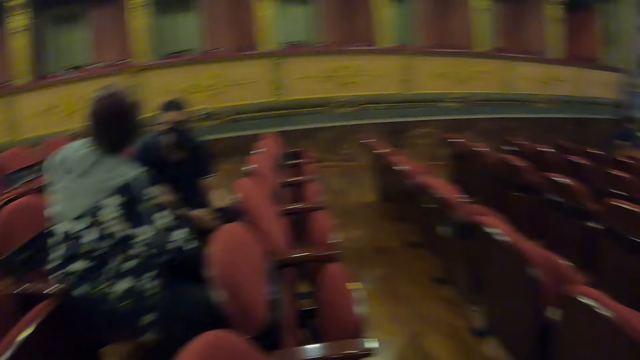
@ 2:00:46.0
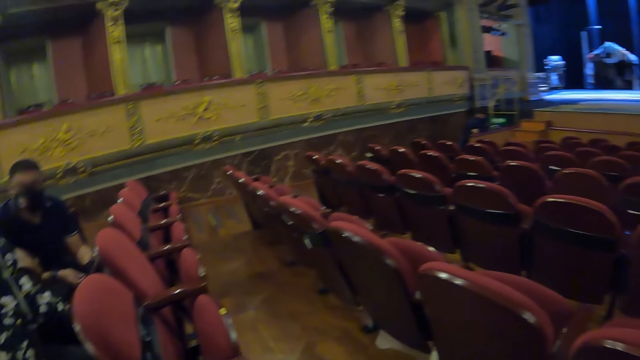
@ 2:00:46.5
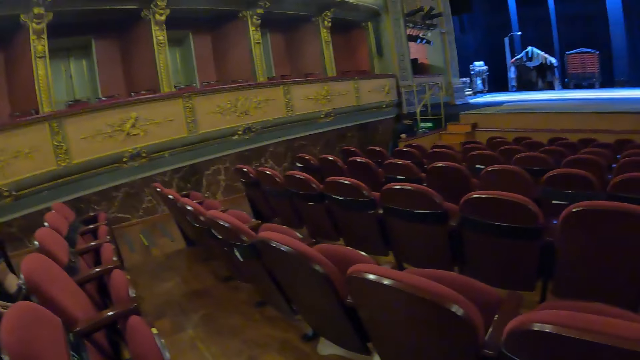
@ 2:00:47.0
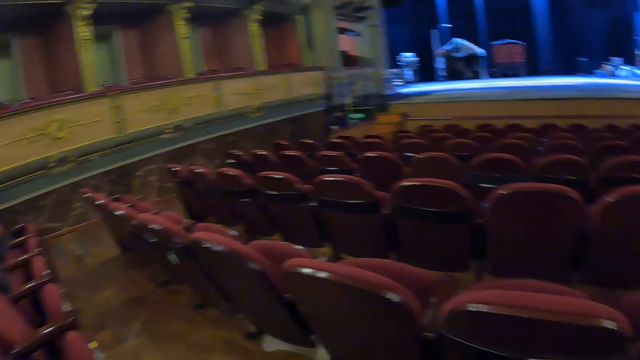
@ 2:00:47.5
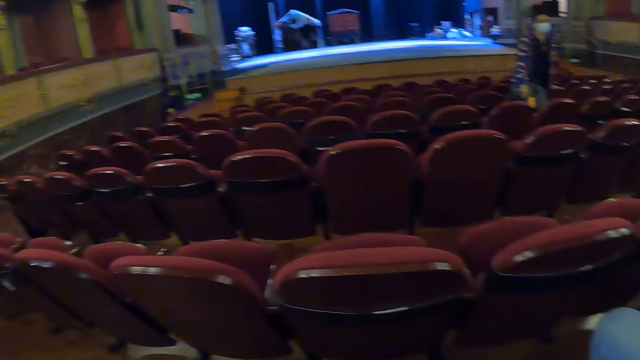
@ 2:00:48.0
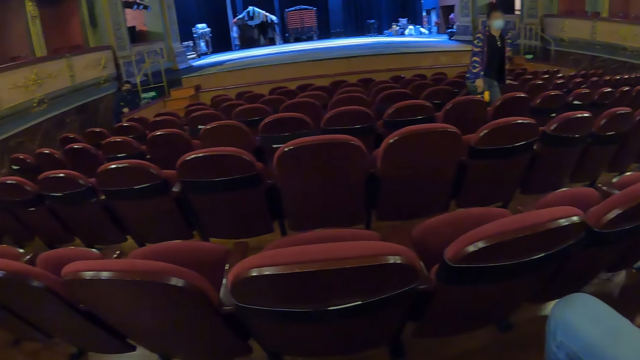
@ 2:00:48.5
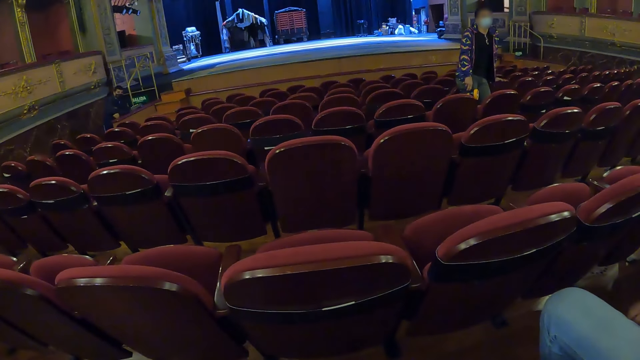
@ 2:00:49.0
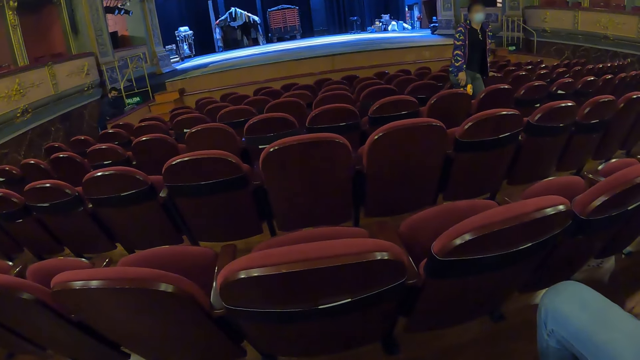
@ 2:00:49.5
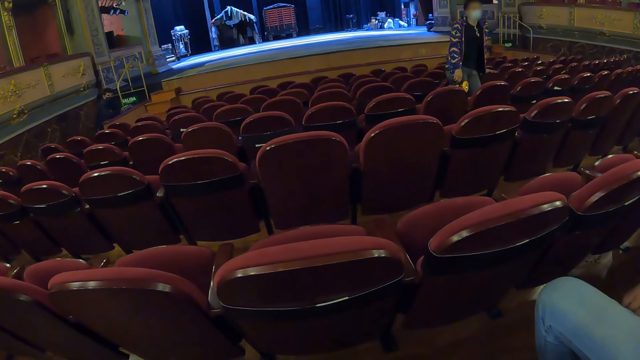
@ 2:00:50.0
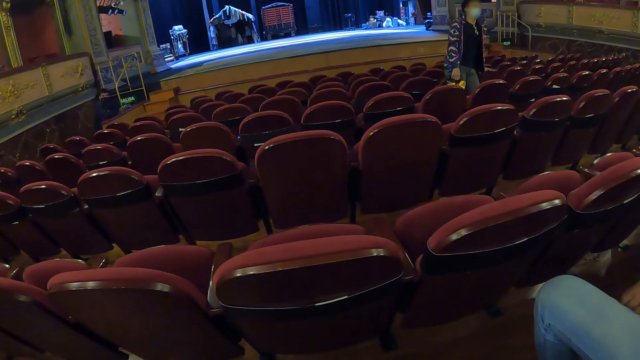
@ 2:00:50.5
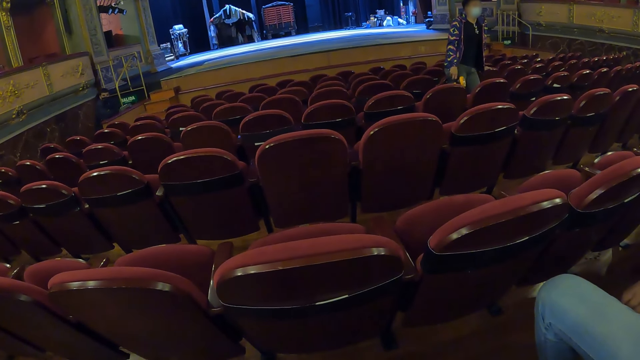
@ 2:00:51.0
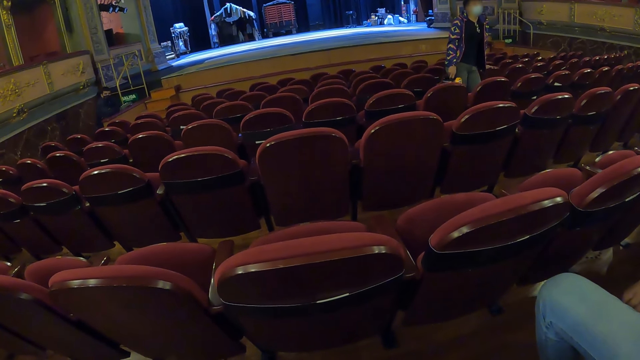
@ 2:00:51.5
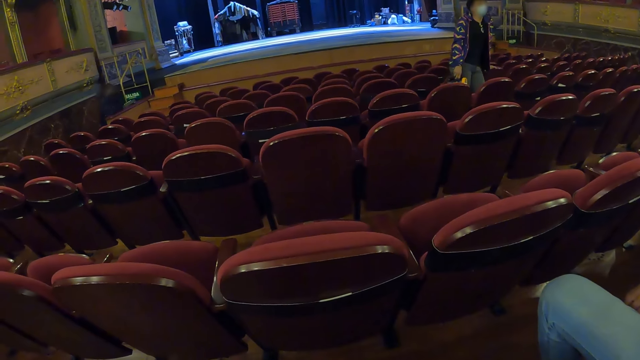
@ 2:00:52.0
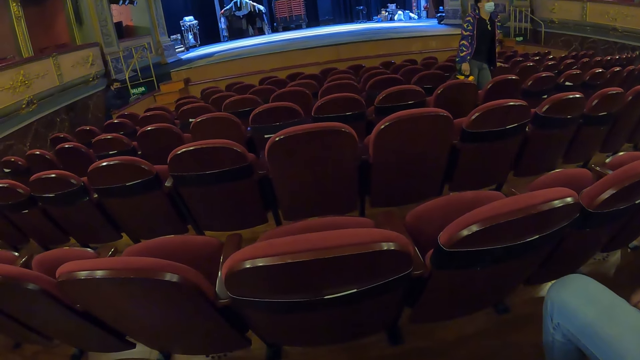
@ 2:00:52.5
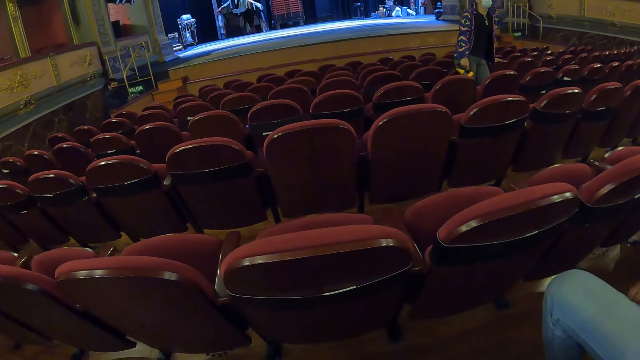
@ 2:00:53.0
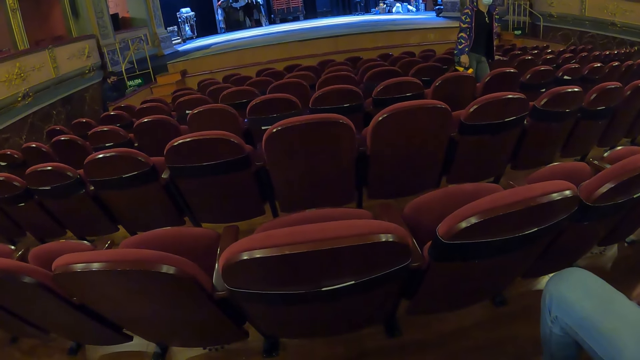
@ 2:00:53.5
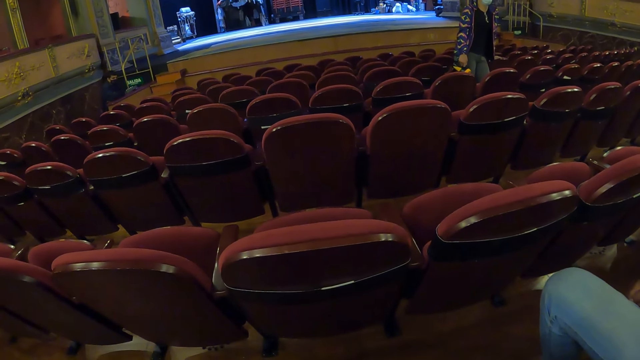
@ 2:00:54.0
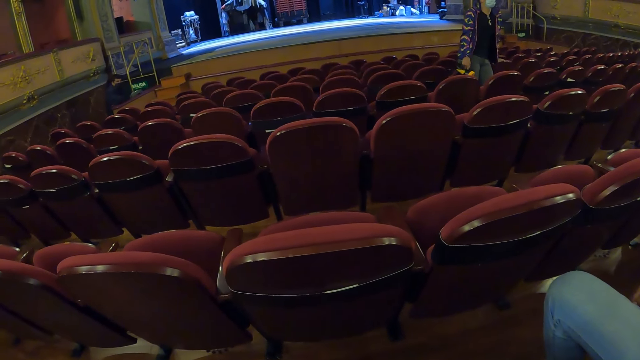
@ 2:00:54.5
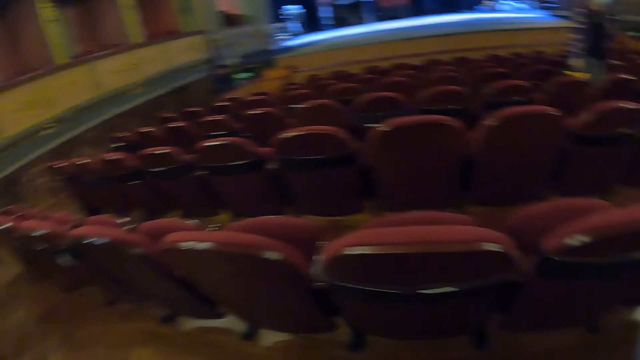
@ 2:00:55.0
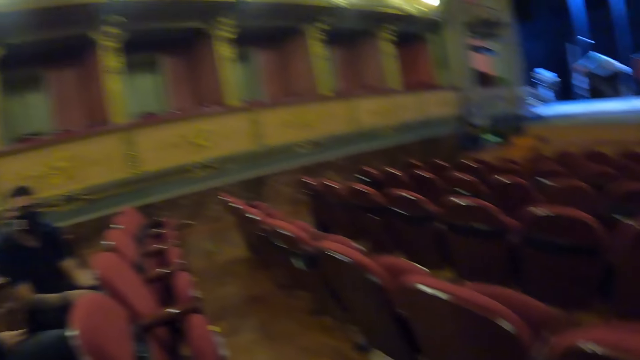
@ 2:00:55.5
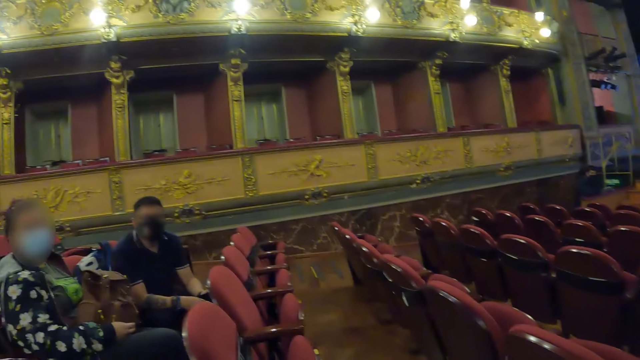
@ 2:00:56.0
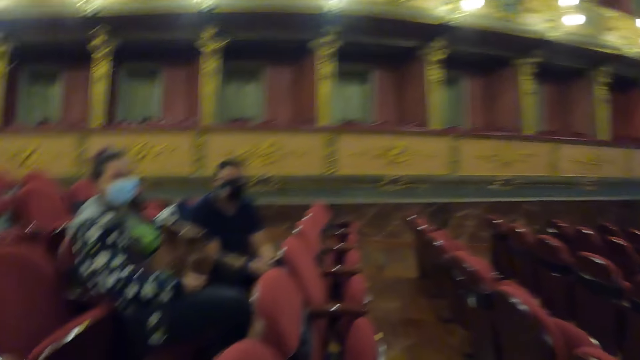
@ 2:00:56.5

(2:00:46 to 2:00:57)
A woman looks around. A man holds the torch by the left hand. A man sits on a chair close to the camera wearer. The camera wearer stares in the auditorium.

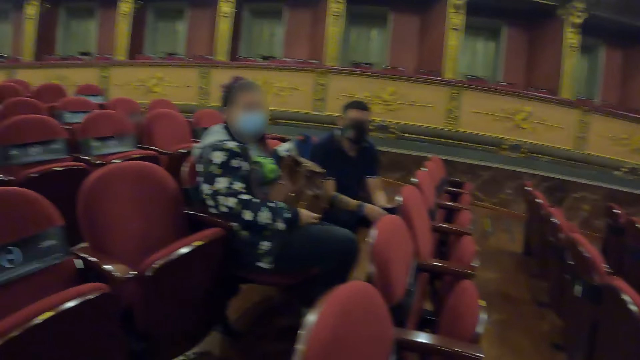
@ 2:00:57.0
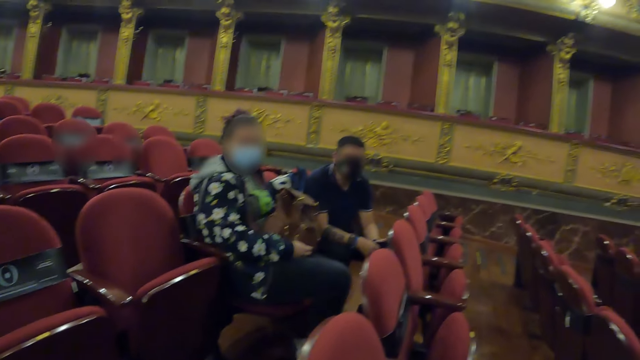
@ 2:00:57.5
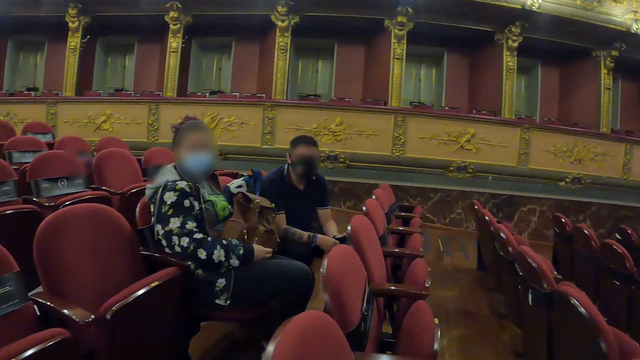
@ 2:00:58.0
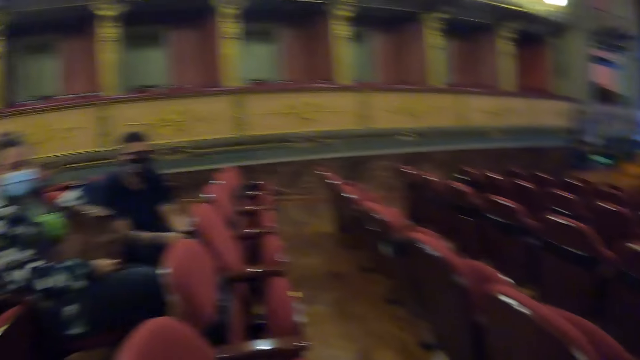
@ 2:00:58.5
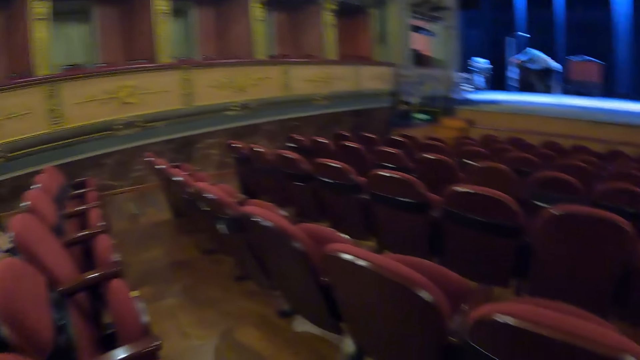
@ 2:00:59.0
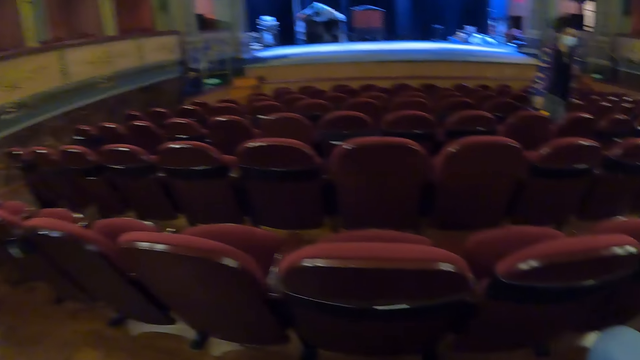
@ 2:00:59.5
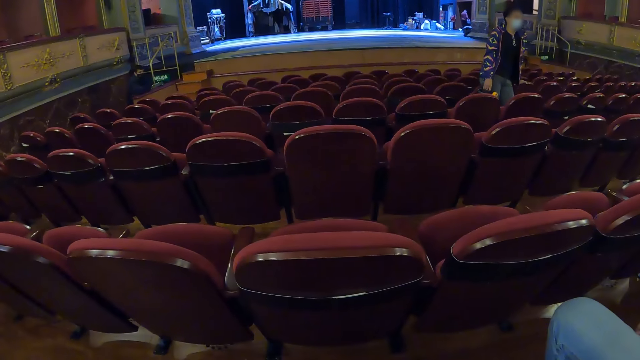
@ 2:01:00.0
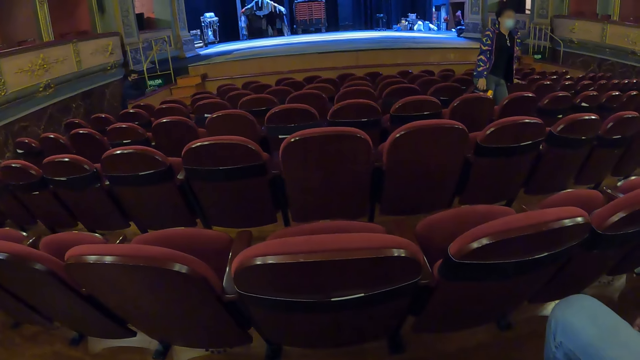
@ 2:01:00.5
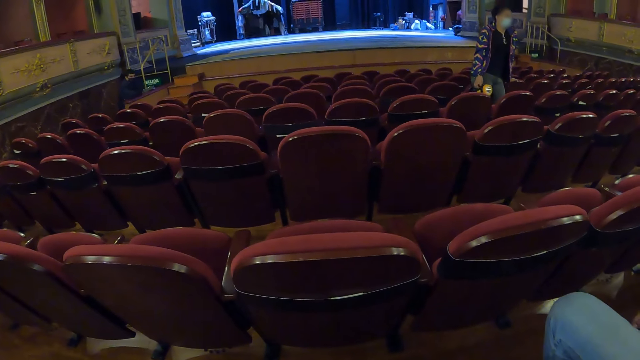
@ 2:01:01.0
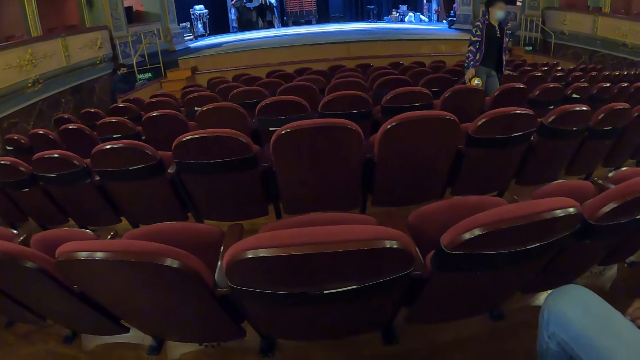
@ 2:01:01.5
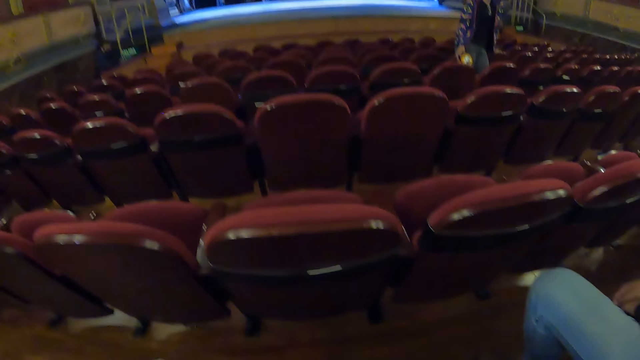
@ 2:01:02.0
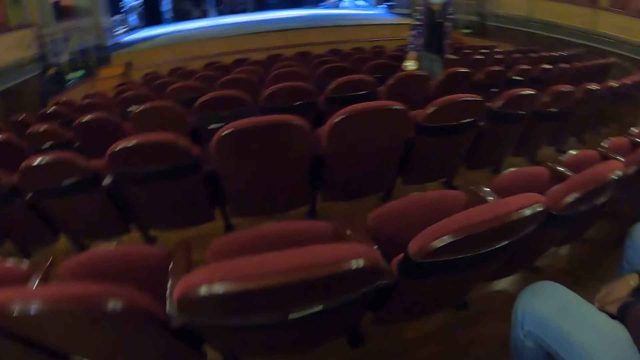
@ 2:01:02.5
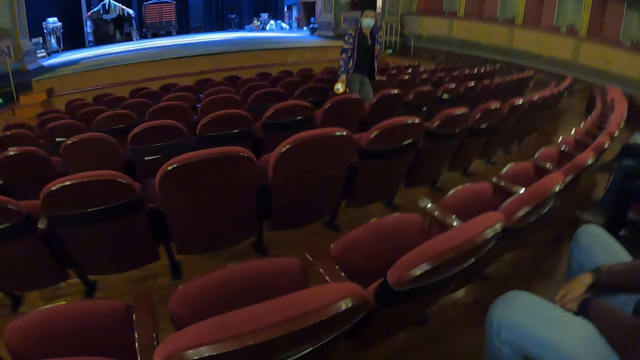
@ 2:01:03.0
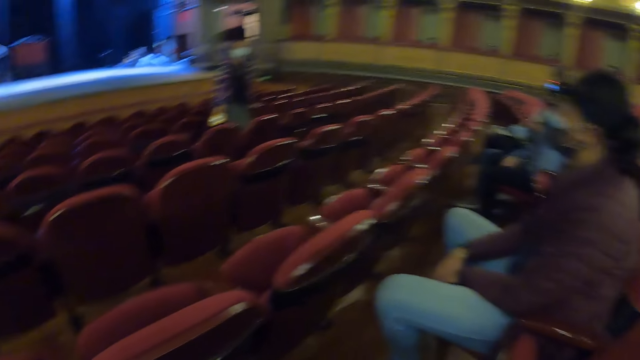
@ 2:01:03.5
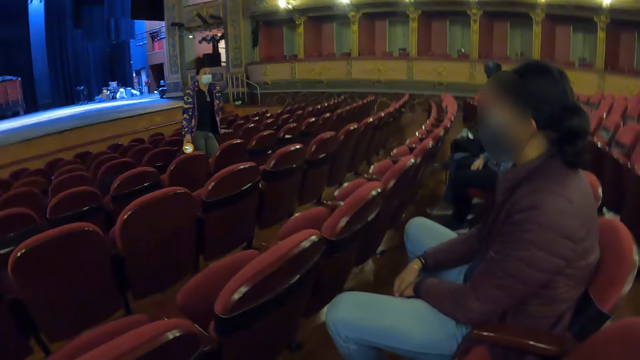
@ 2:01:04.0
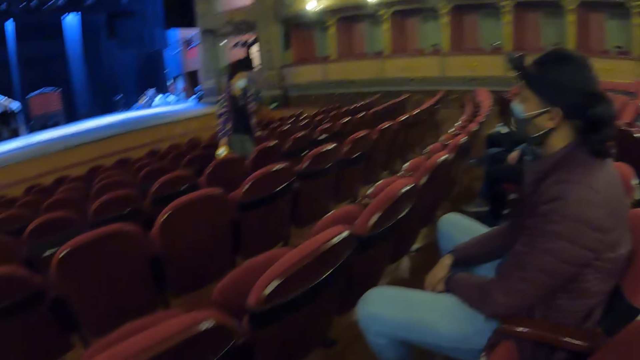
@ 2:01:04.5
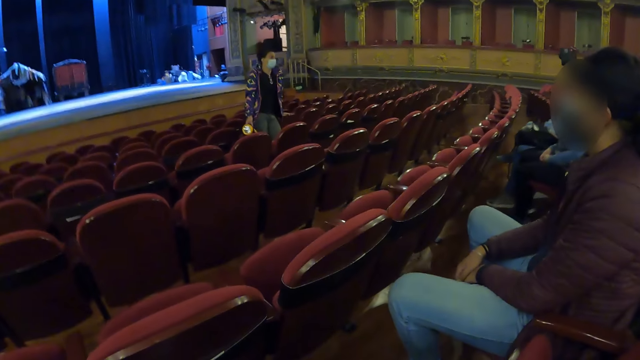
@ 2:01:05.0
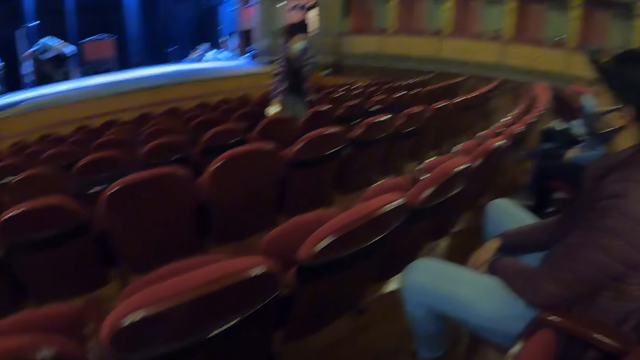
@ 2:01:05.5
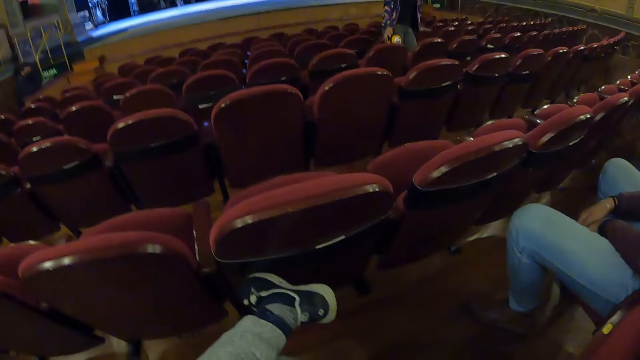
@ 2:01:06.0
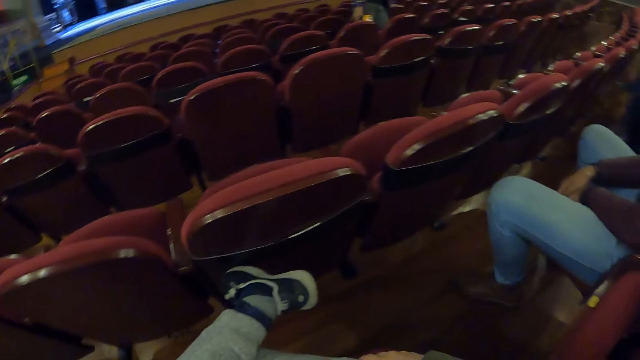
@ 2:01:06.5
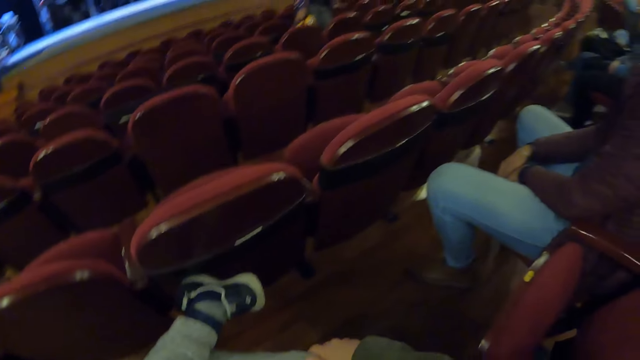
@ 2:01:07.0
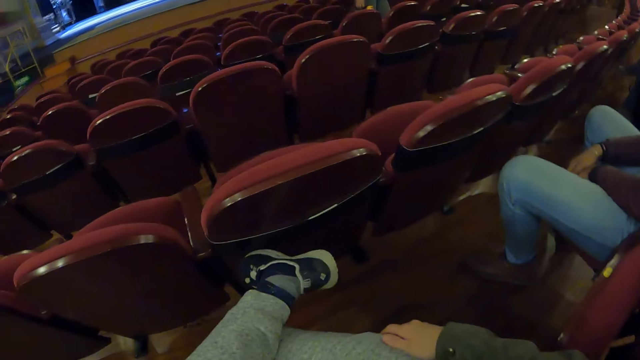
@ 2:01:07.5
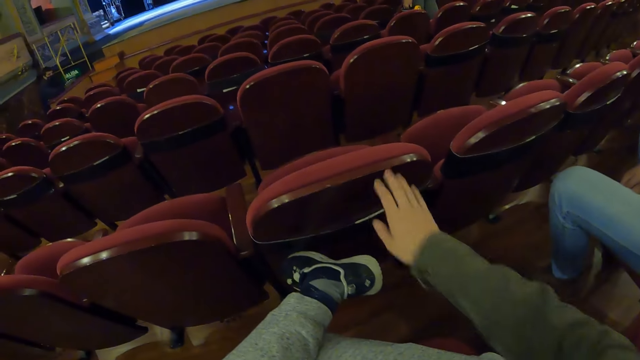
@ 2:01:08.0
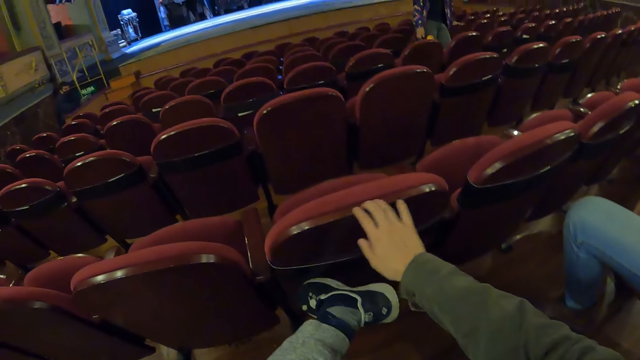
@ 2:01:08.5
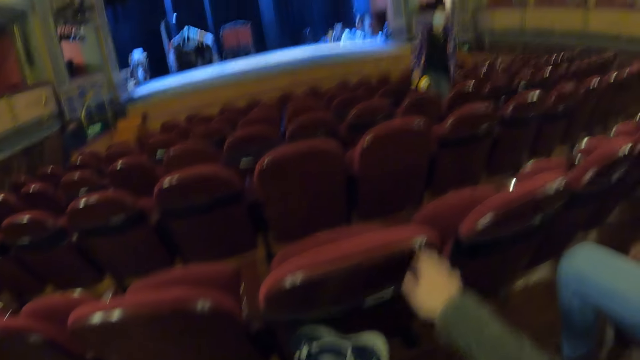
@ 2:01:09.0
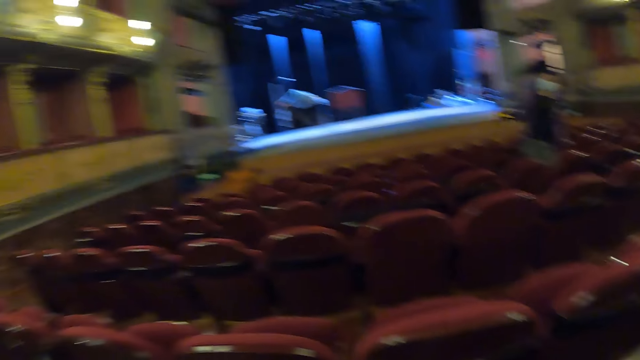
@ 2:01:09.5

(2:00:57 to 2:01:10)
A woman holds a torch. A man sits on a chair close to the camera wearer. A man reflects his face. The camera wearer touches a chair. The woman uses gestures. The camera wearer looks around.
